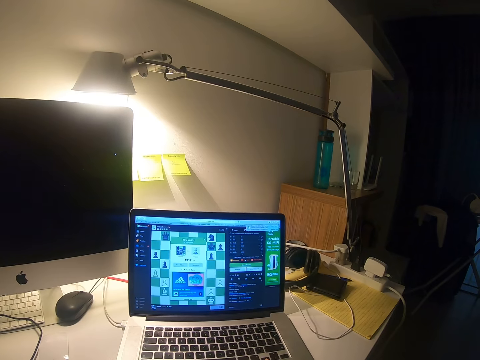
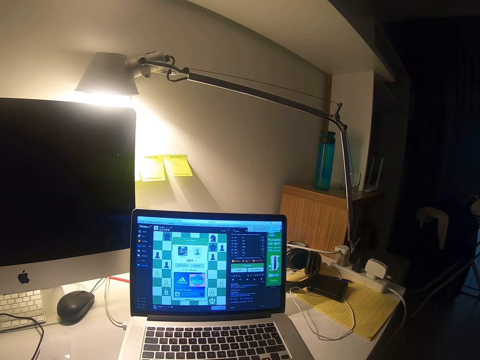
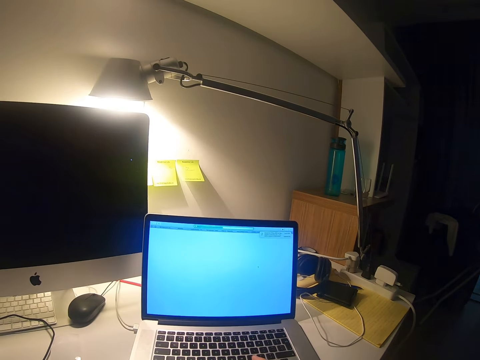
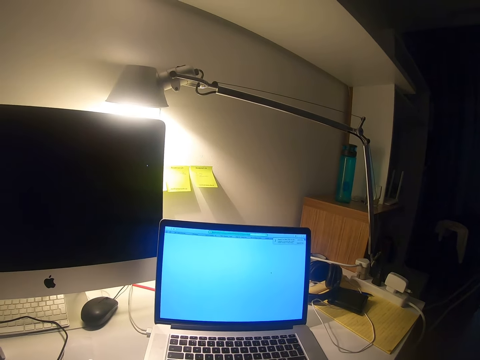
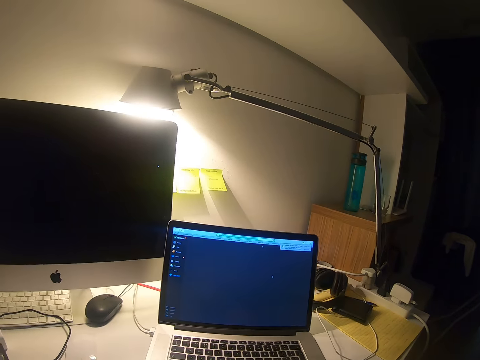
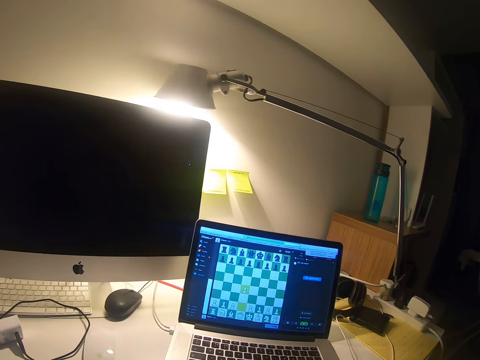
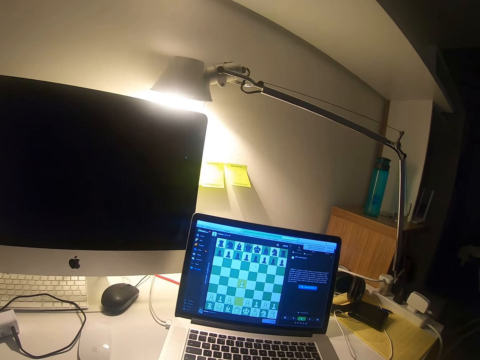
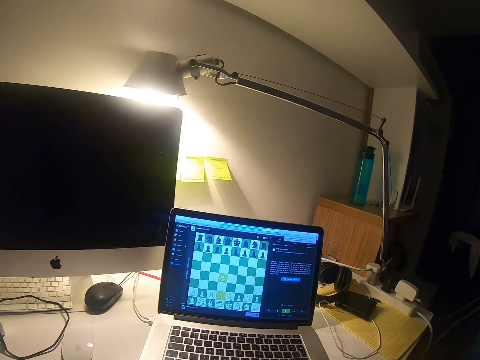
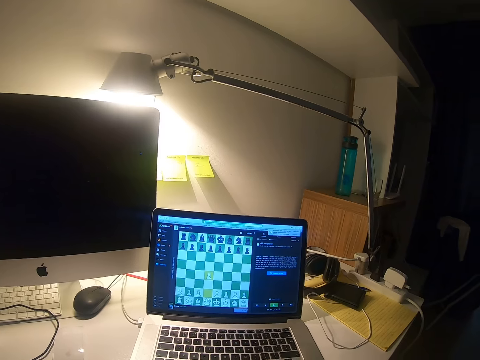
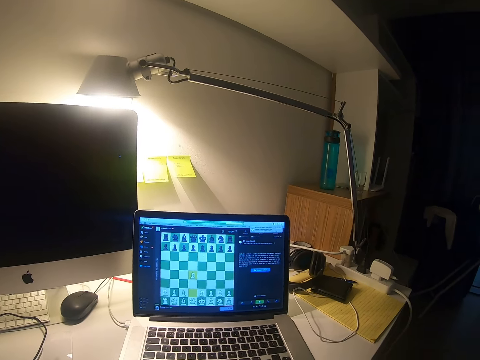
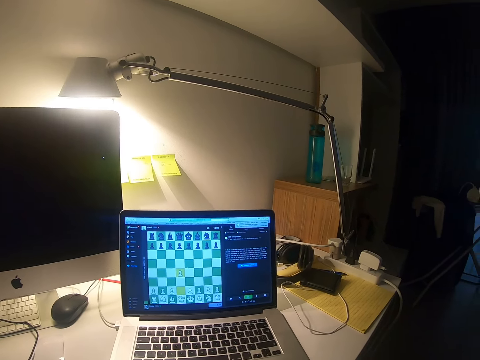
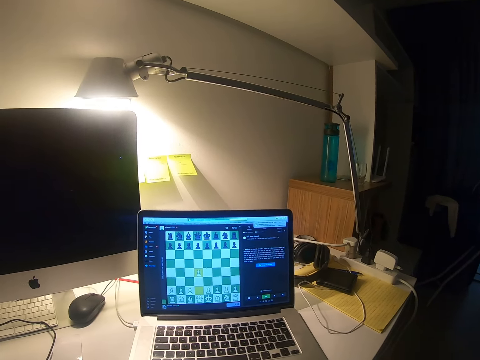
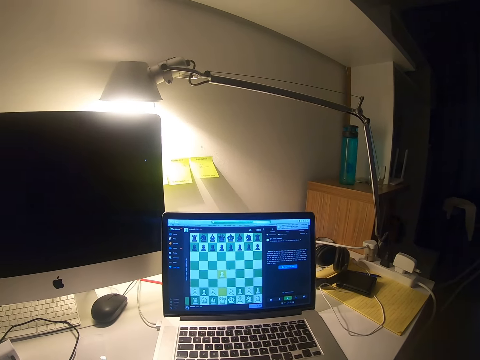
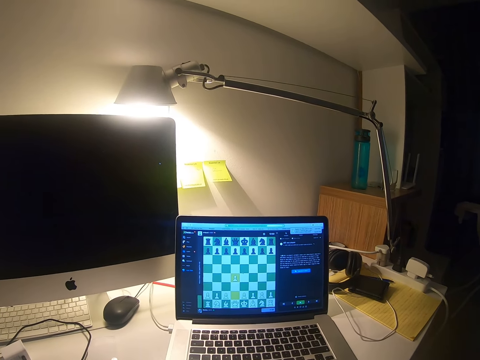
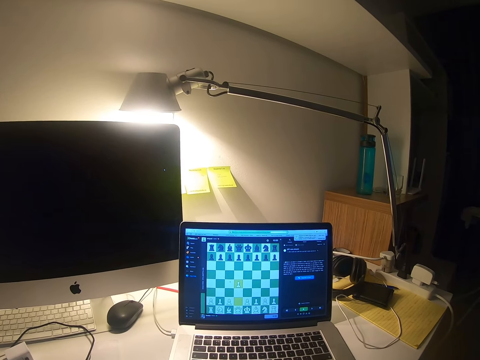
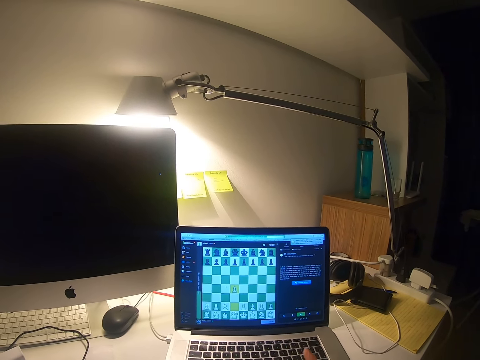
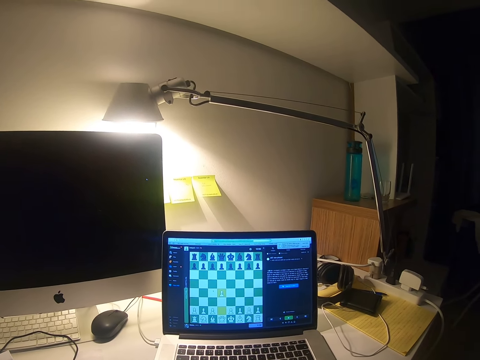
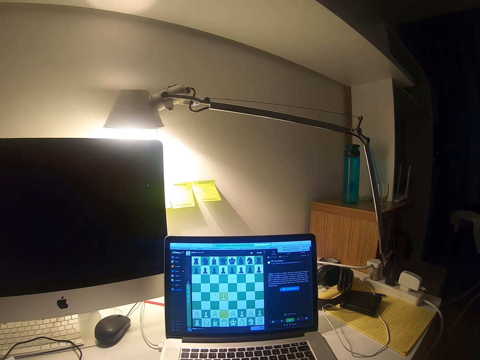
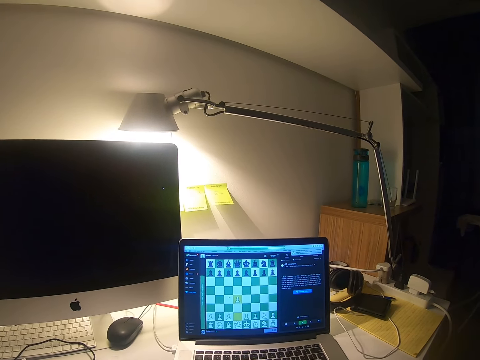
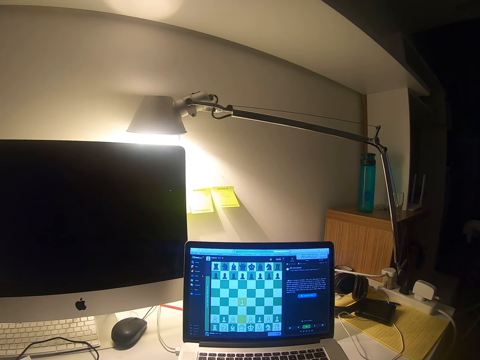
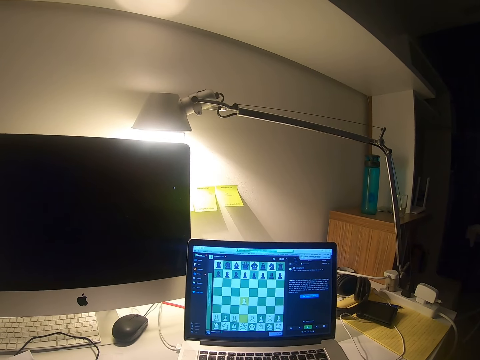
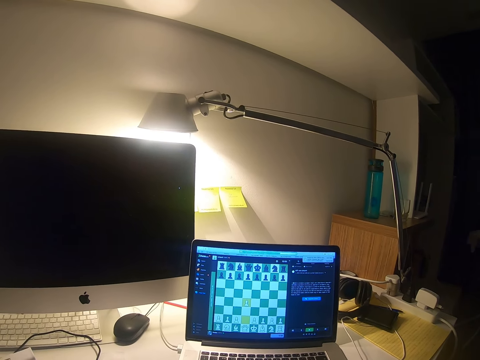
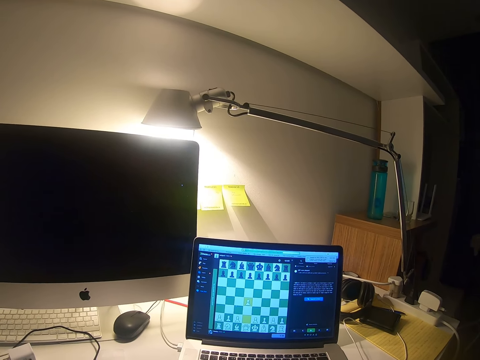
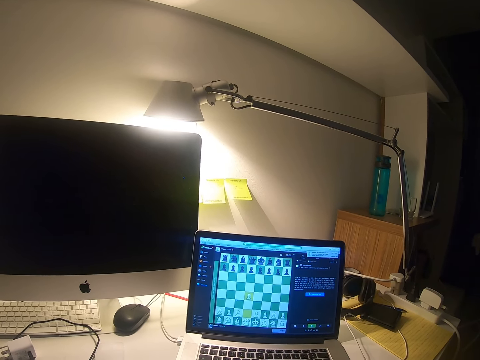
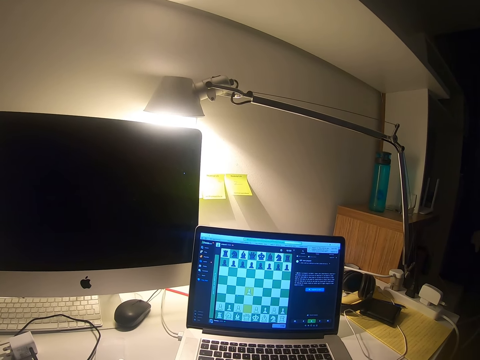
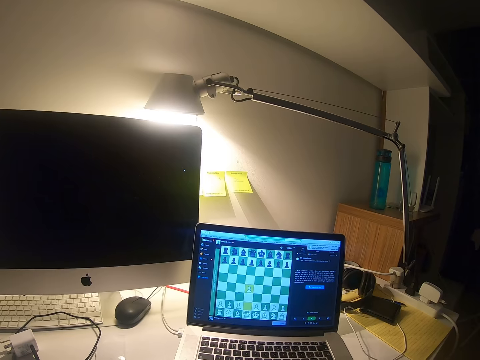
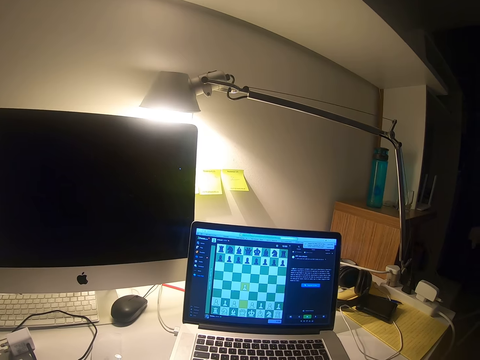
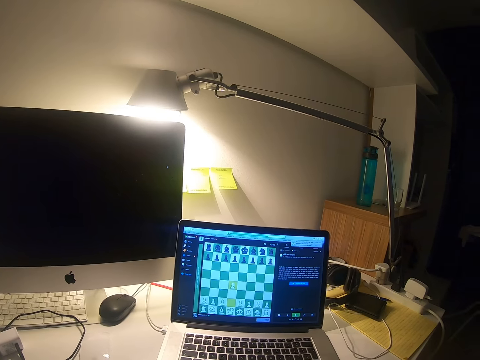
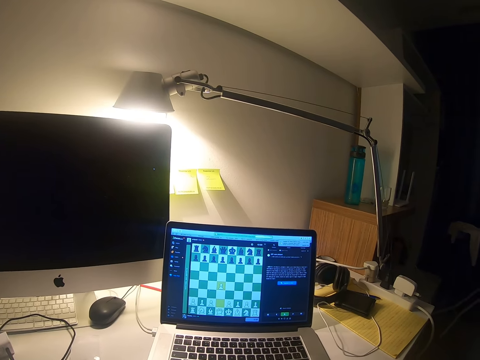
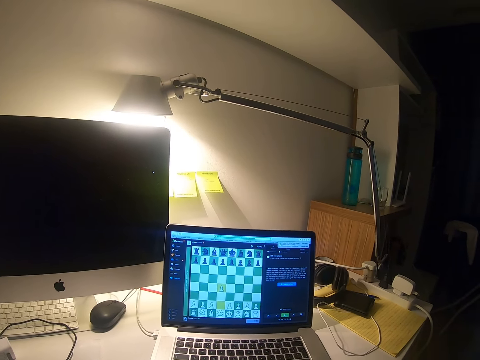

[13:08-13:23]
The camera wearer plays the chess game in the laptop.

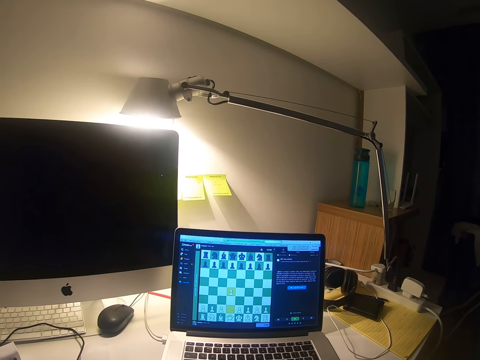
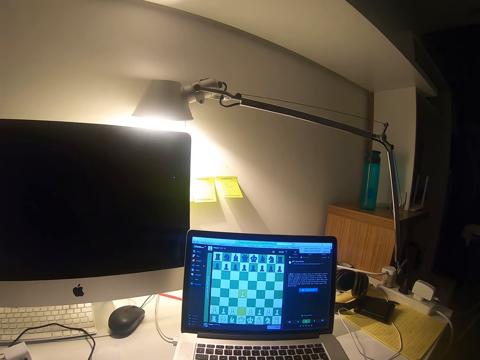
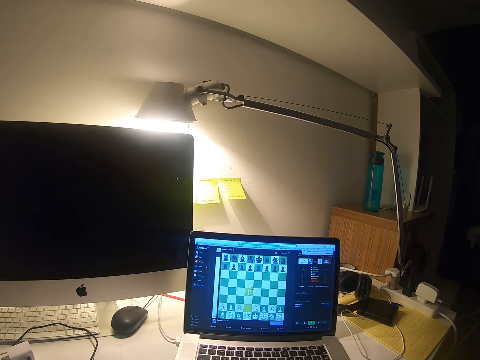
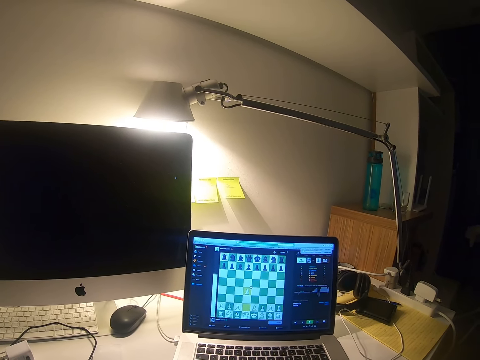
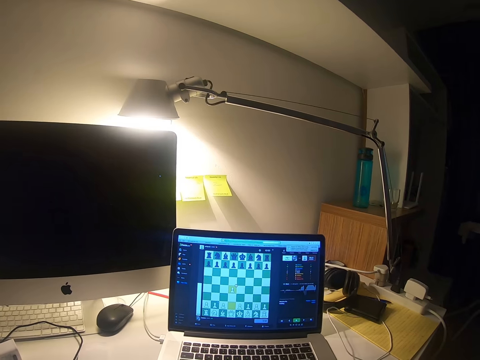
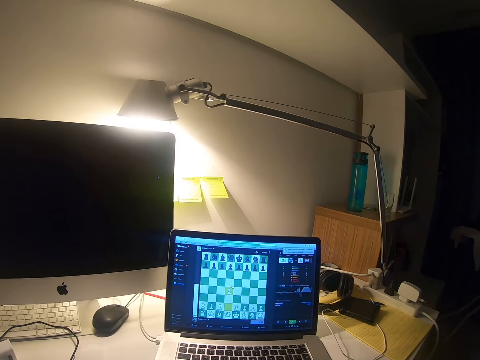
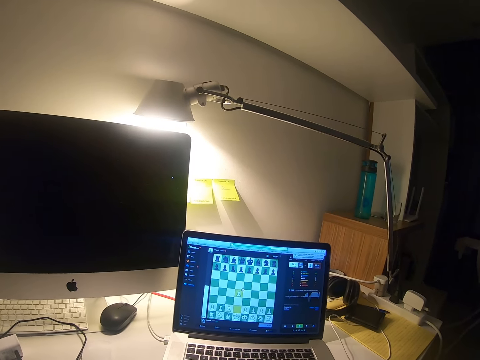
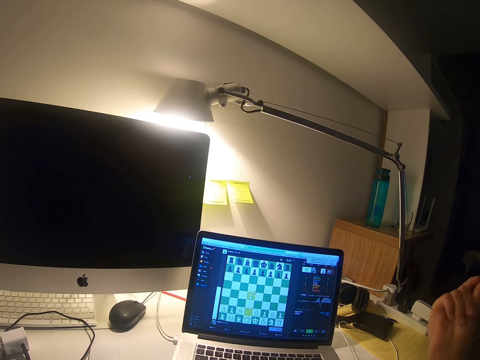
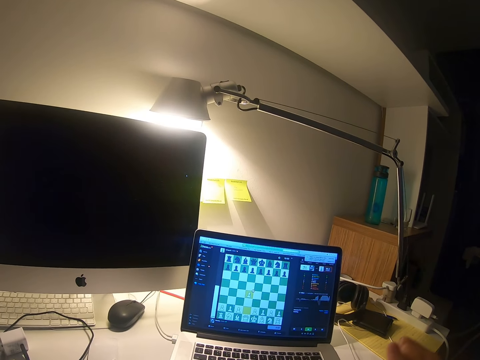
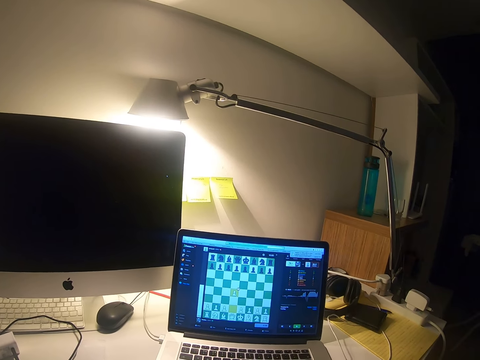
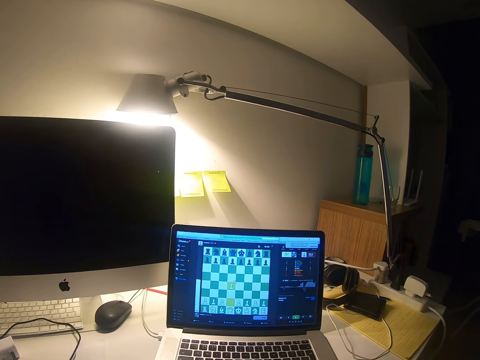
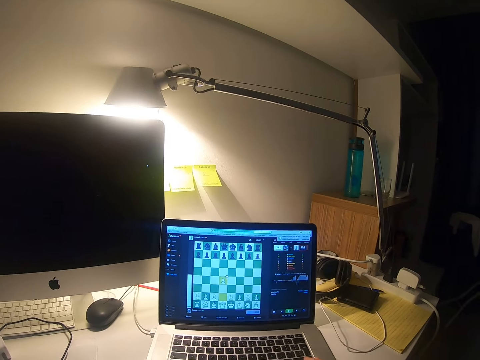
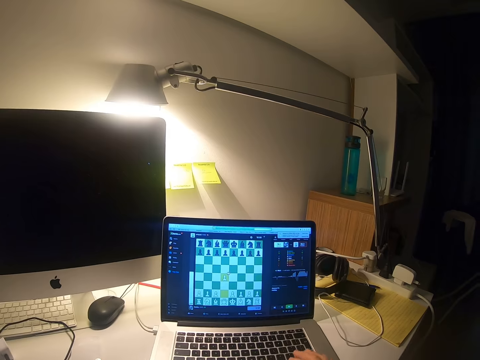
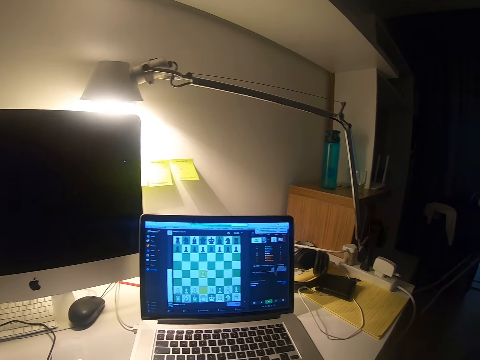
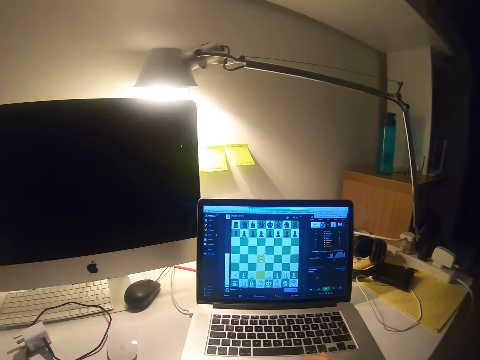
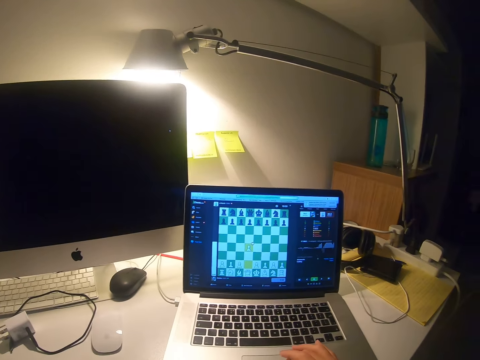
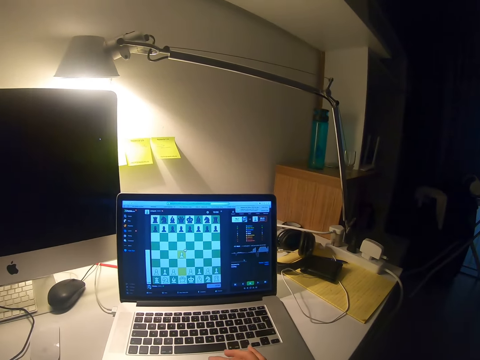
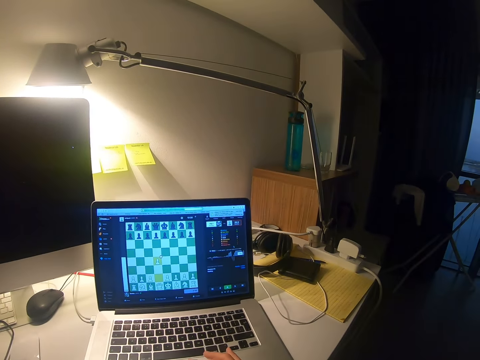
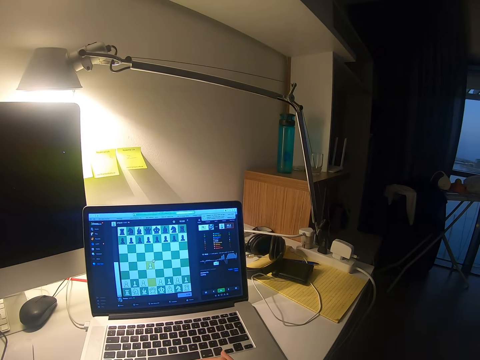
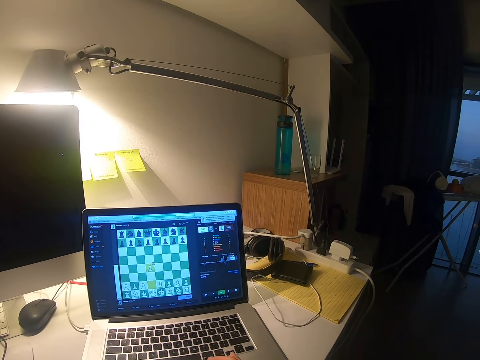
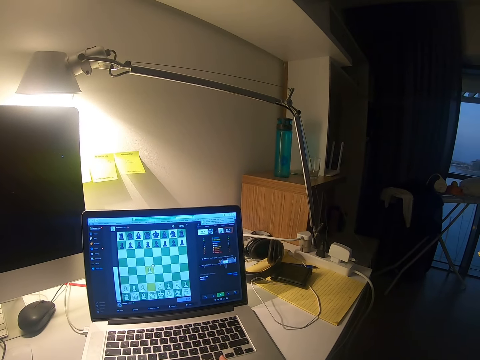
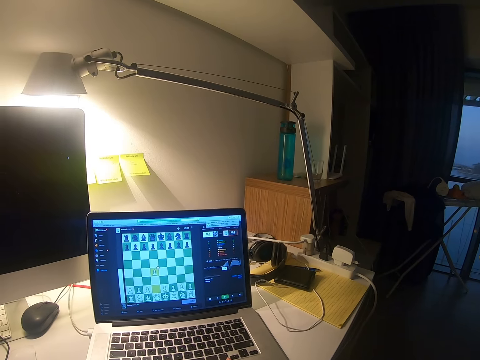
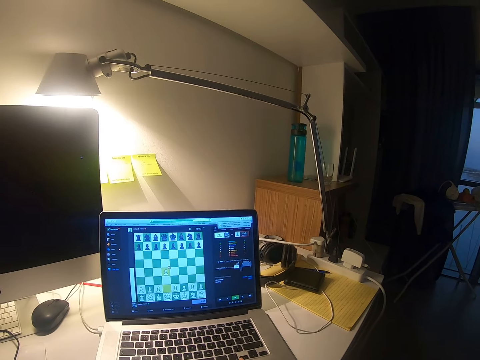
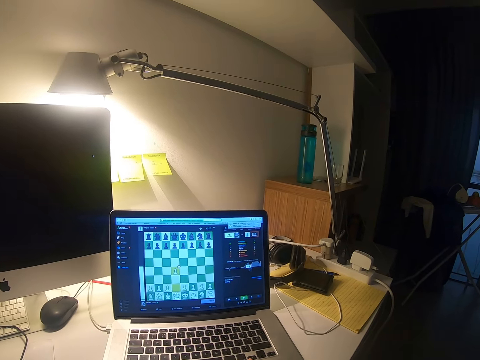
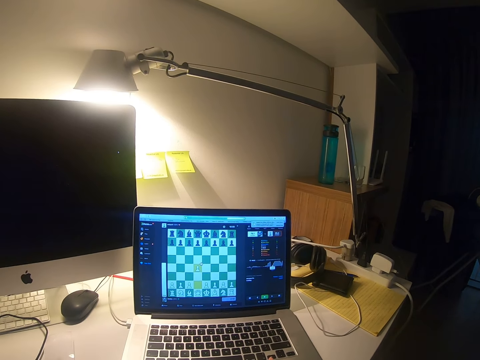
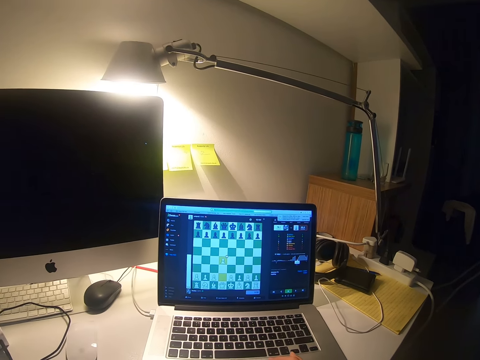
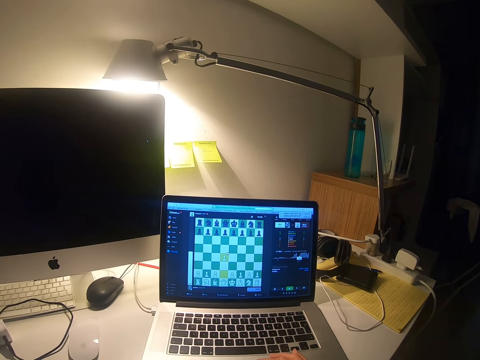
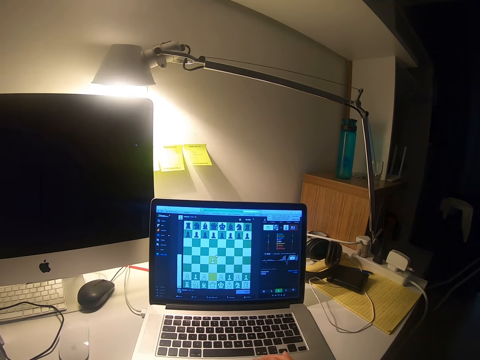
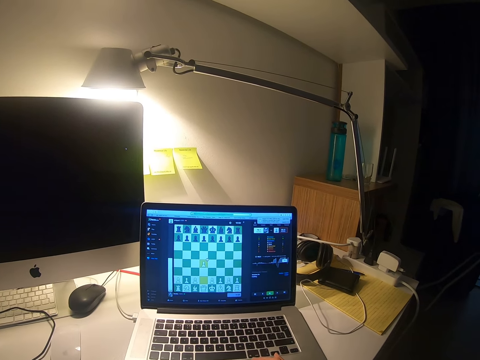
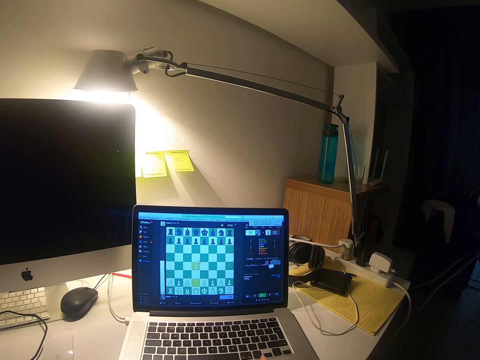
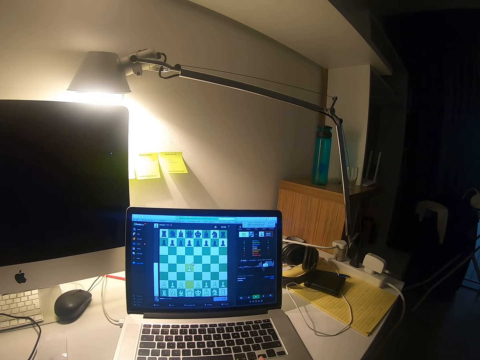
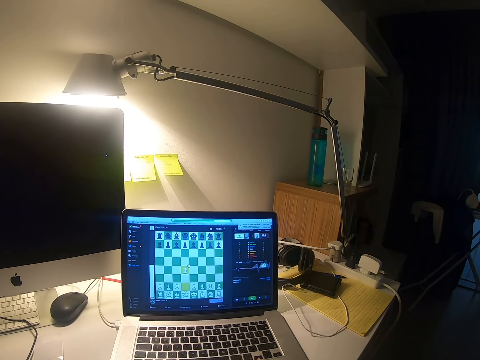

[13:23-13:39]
The camera wearer gestures with his right hand. He raises his hand. He plays the chess game in the laptop. He scrolls the laptop using the keyboard mouse.
